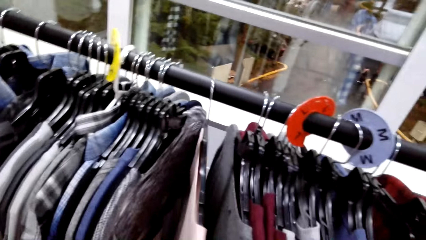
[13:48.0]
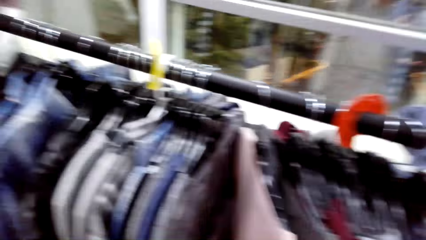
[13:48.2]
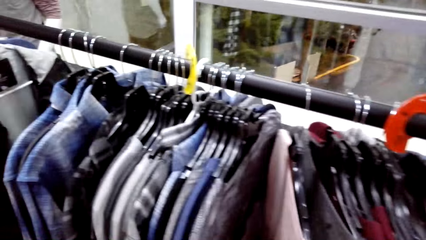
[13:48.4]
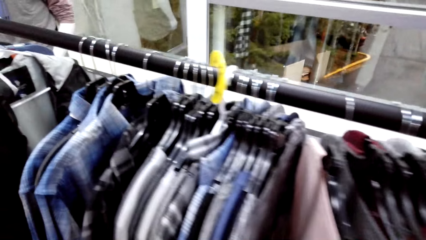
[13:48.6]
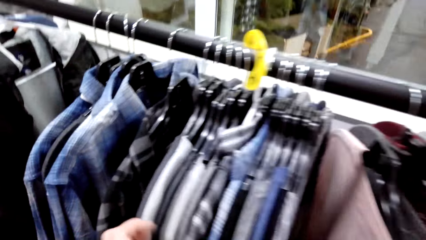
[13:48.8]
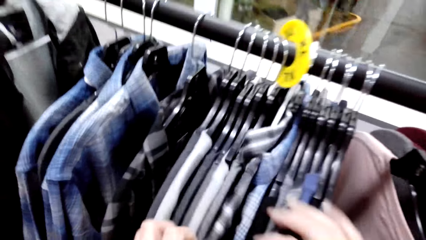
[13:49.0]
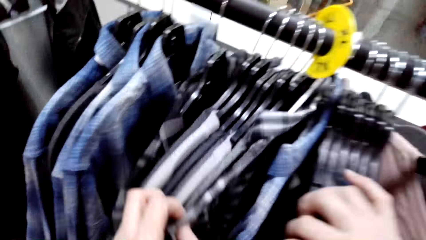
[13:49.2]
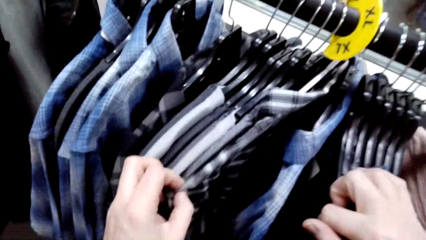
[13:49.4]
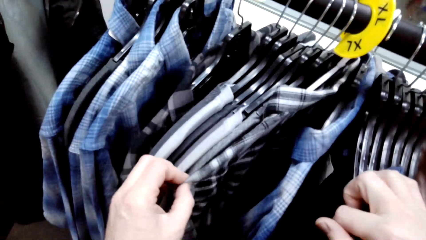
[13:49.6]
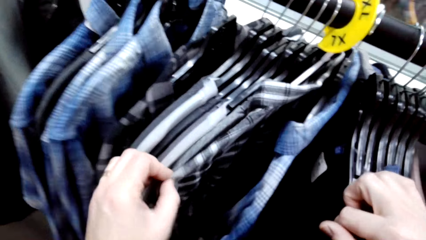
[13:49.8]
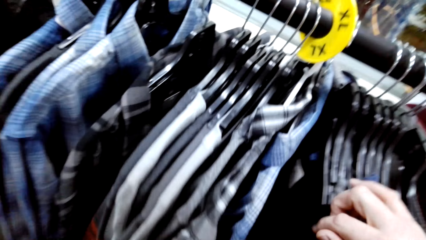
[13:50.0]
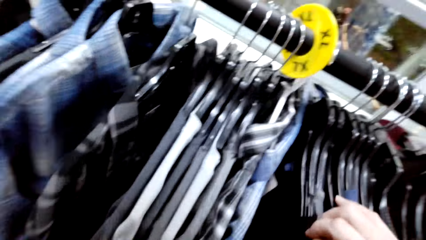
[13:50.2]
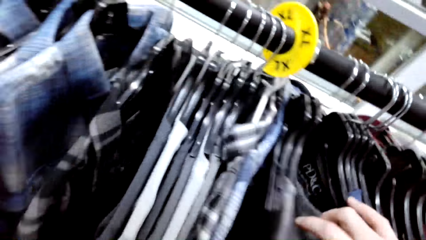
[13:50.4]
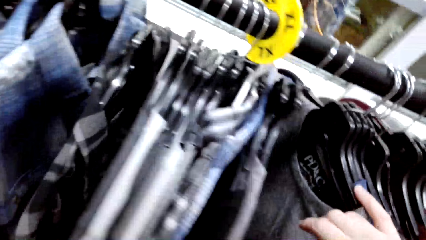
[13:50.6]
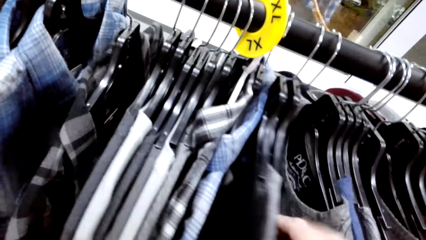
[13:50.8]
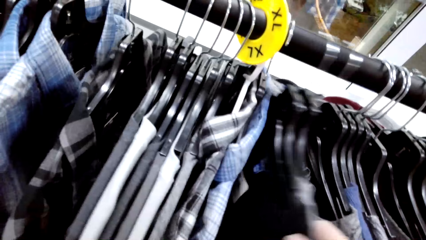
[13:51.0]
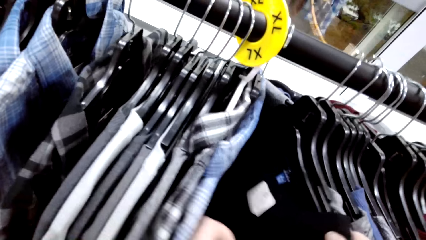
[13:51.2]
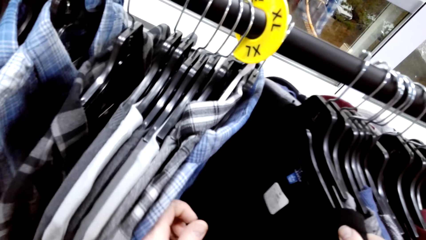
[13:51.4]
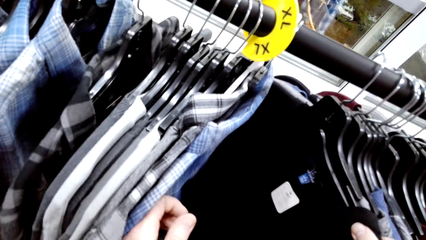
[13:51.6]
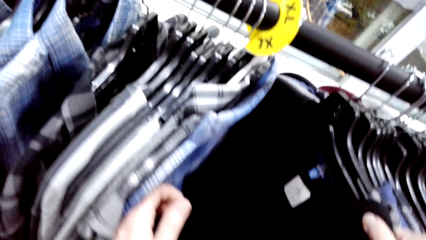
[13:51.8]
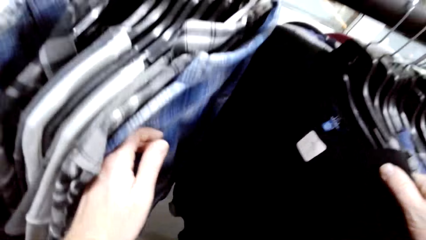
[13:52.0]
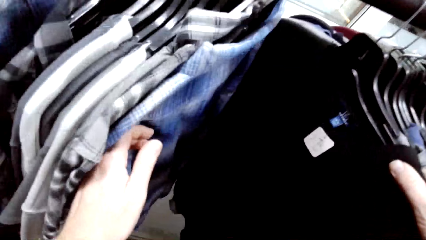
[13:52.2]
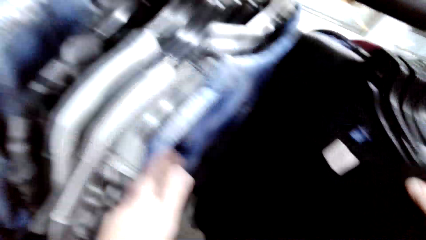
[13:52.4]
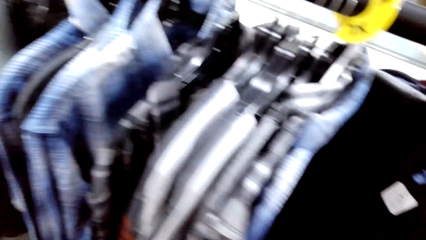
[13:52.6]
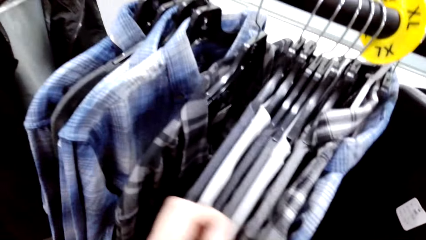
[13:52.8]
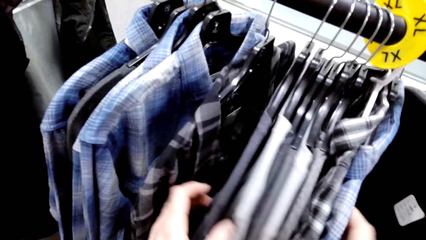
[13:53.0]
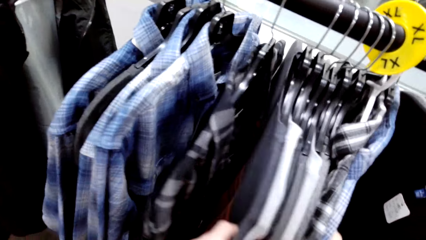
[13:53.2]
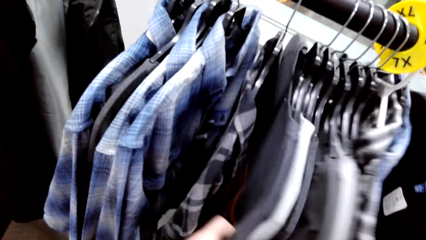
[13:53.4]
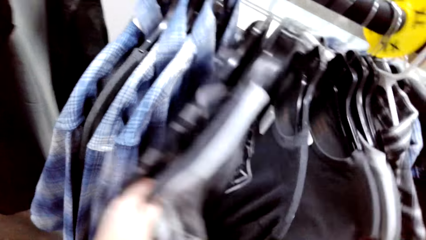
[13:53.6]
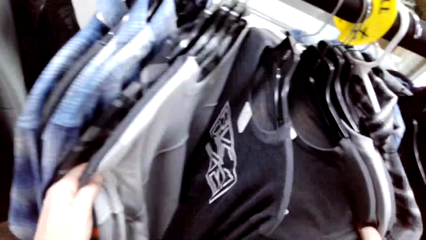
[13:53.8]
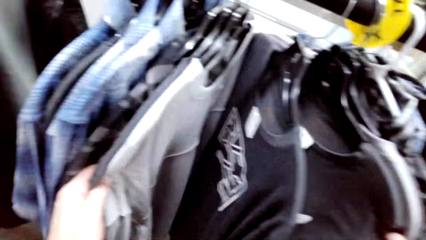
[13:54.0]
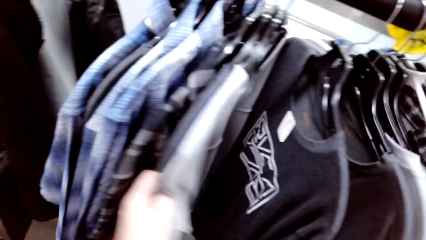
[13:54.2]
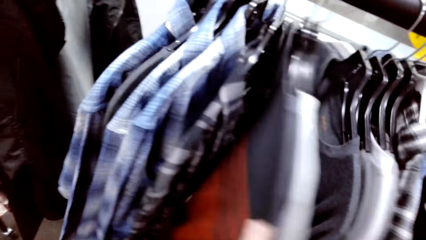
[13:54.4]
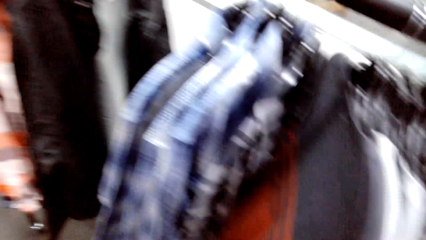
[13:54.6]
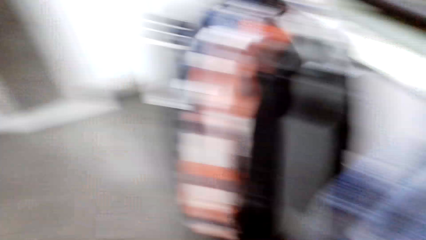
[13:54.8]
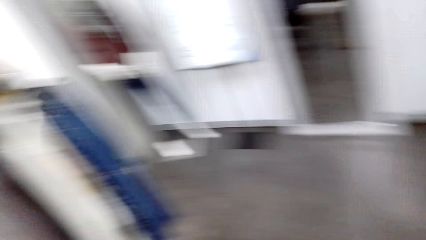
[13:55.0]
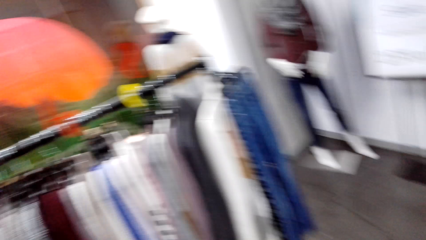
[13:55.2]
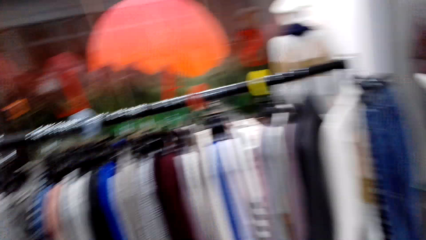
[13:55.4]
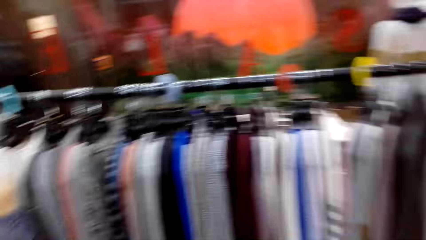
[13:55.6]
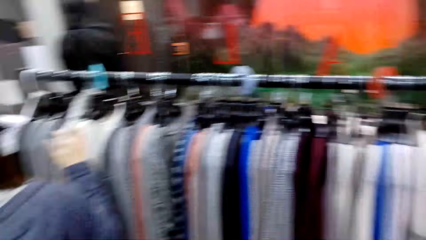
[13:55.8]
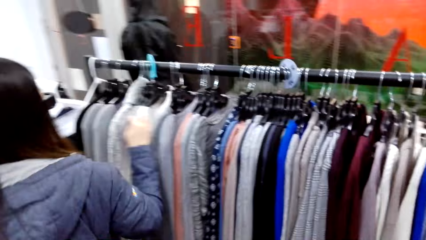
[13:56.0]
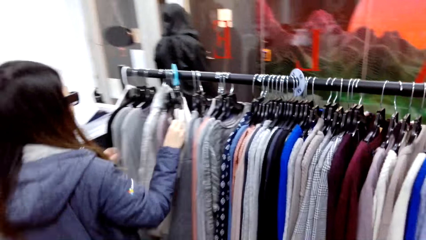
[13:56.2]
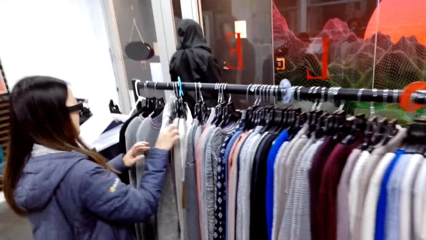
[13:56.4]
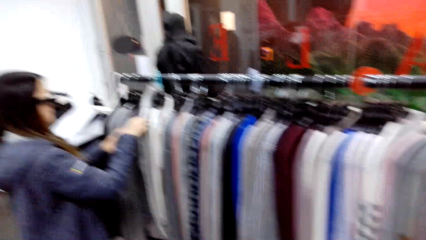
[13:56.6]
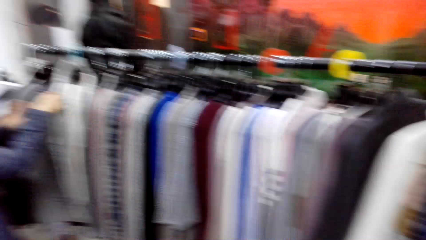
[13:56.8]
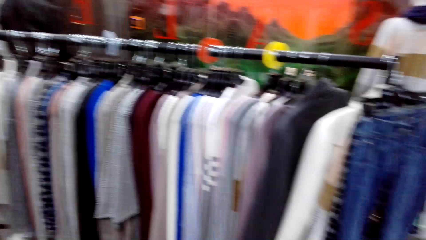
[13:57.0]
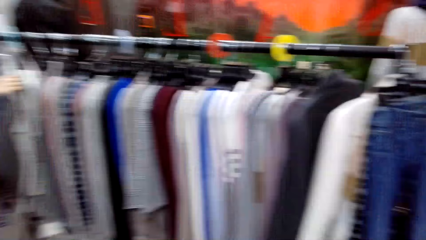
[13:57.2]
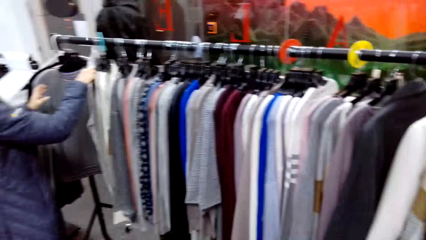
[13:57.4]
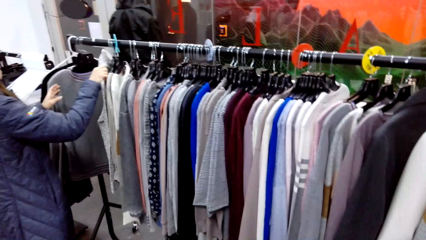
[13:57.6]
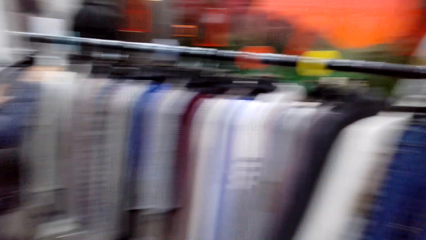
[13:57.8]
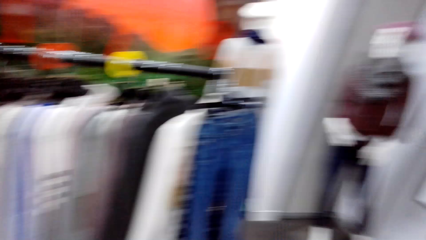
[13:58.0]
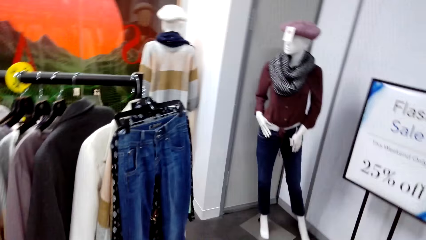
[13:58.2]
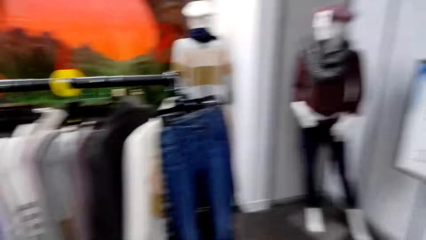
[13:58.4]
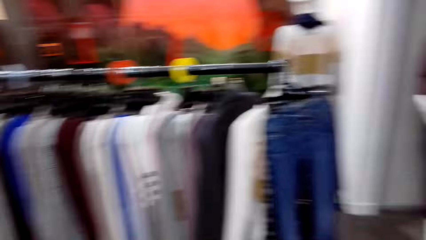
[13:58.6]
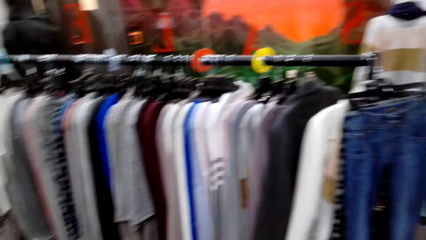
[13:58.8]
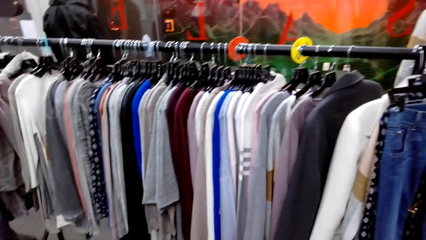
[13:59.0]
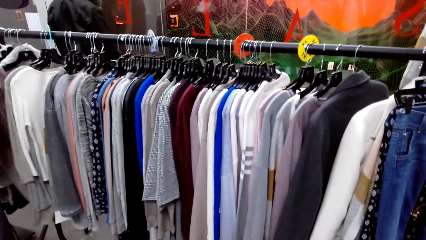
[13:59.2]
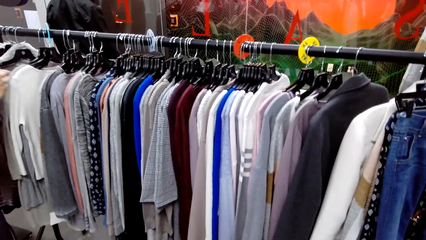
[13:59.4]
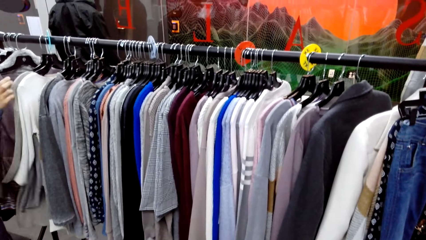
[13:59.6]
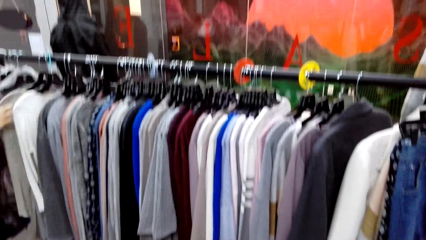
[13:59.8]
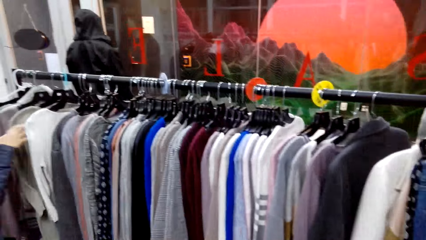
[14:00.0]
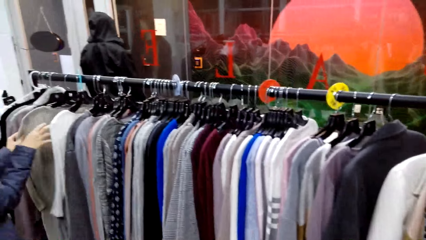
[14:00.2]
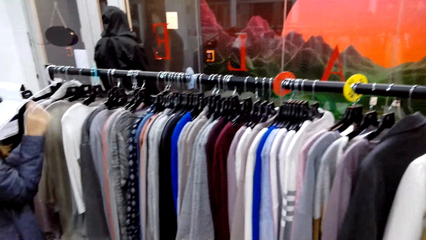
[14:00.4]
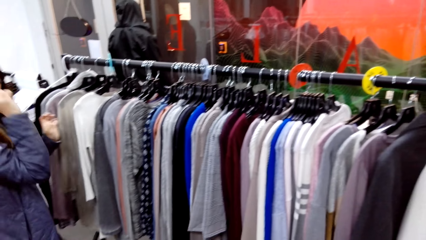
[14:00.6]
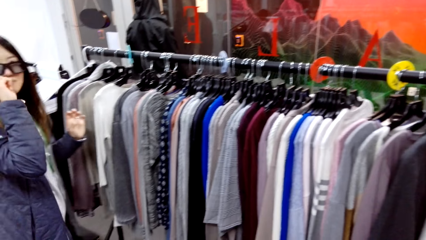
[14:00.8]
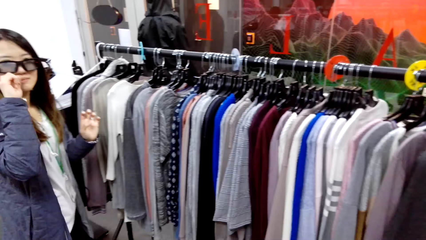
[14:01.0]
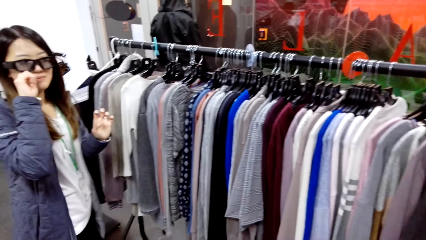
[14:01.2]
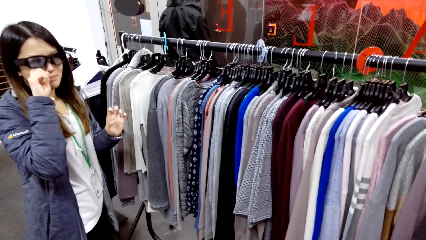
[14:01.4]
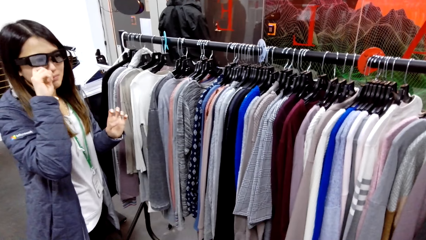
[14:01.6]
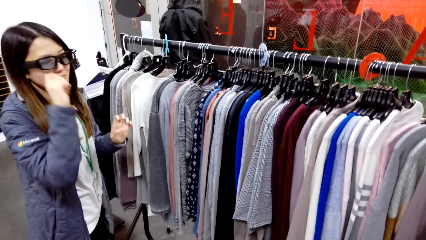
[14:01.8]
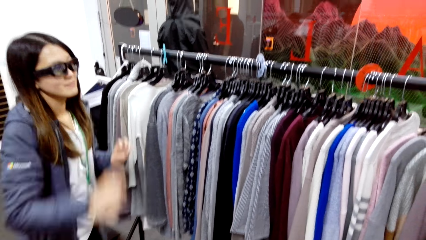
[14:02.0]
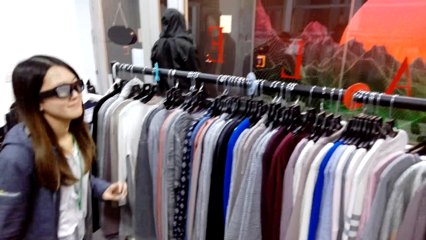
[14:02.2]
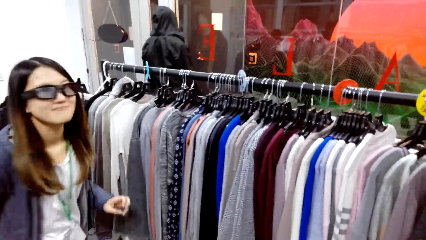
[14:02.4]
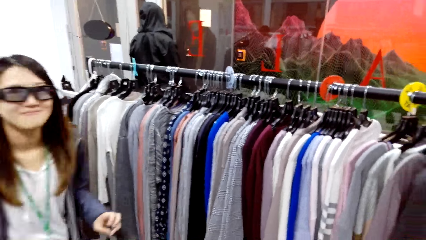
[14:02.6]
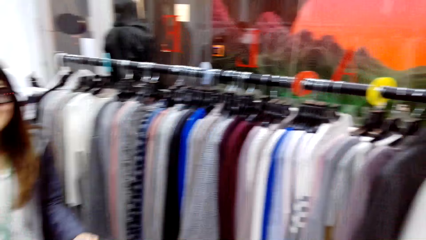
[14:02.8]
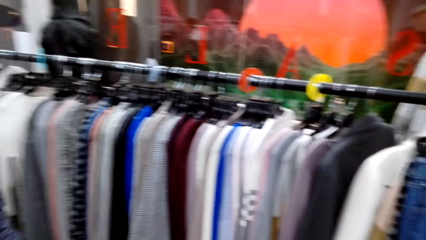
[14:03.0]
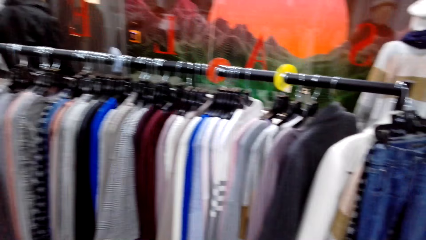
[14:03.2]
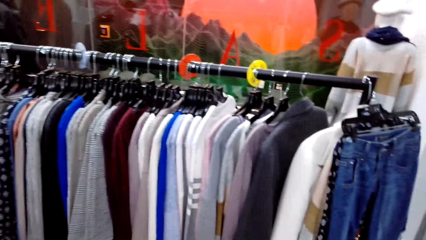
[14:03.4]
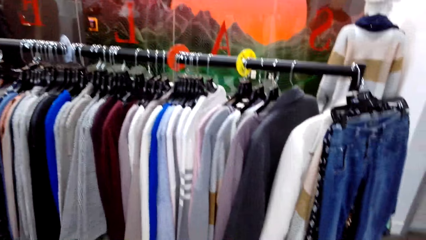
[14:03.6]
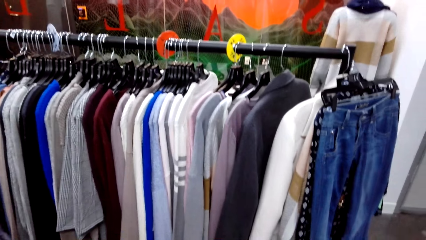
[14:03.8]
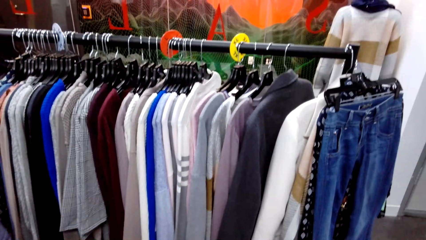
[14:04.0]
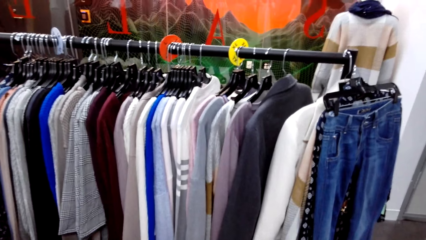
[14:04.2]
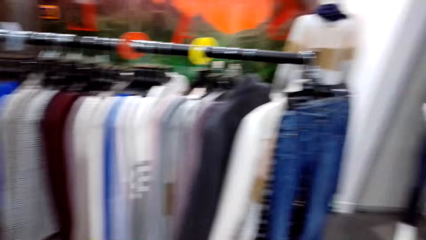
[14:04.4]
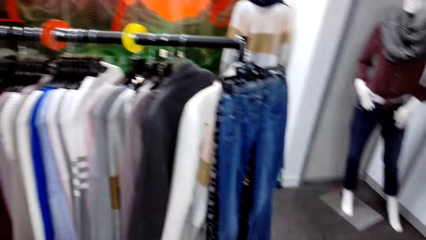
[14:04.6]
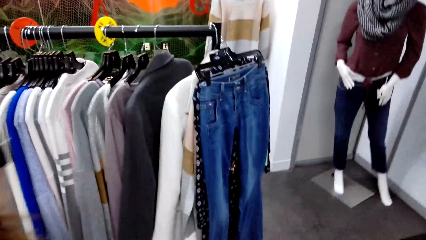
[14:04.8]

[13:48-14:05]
The camera wearer checks the clothes. A woman moves the cloth on the hanger. The woman touches the camera.
